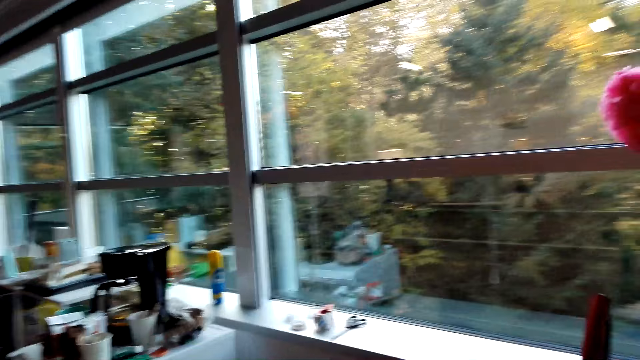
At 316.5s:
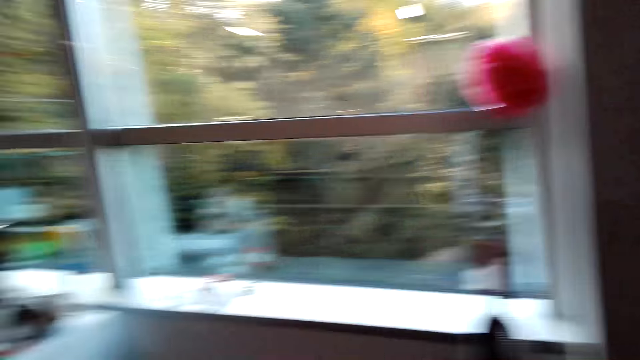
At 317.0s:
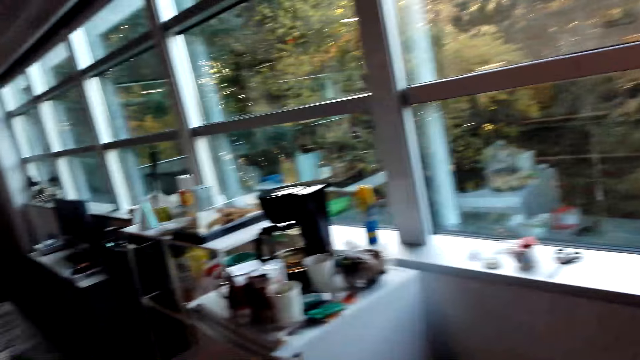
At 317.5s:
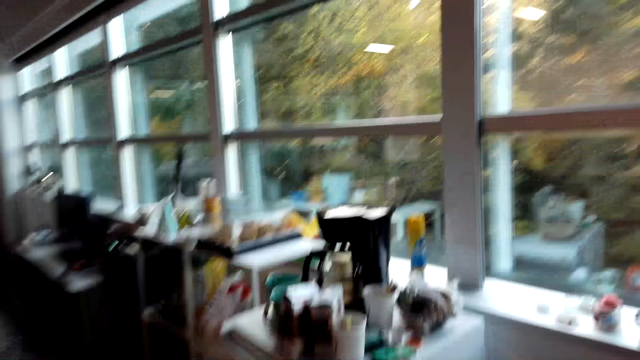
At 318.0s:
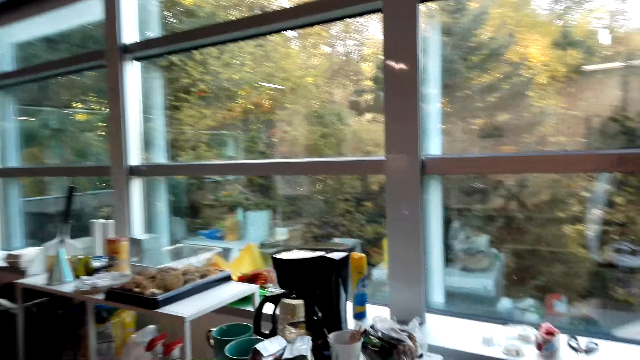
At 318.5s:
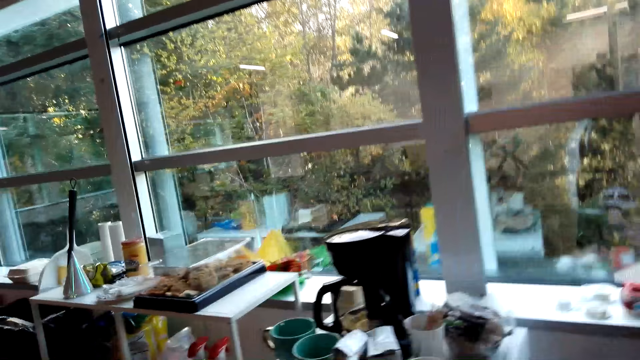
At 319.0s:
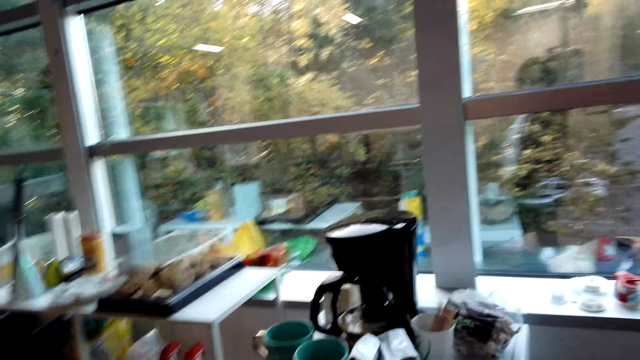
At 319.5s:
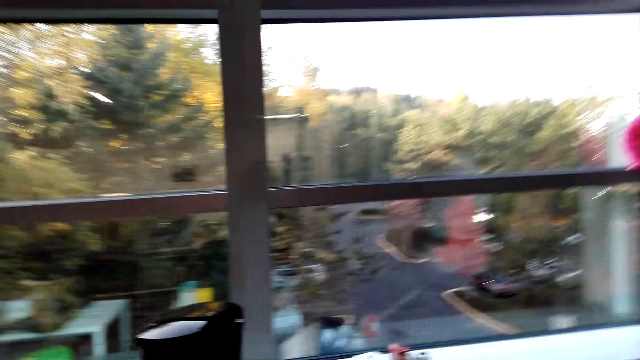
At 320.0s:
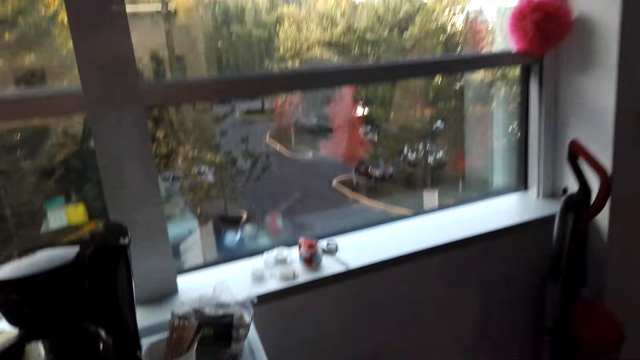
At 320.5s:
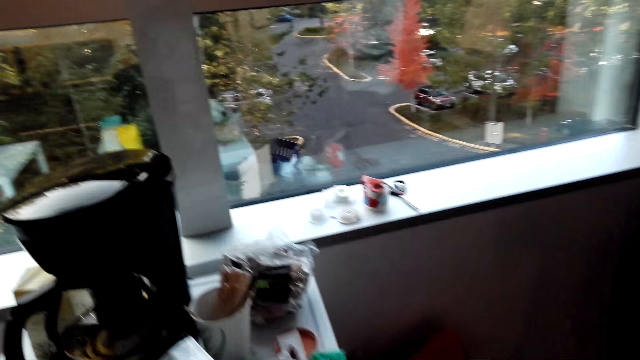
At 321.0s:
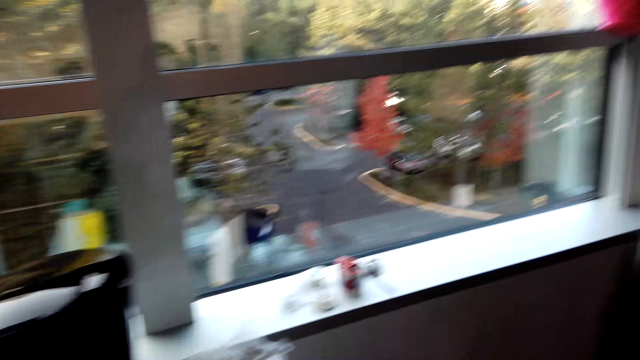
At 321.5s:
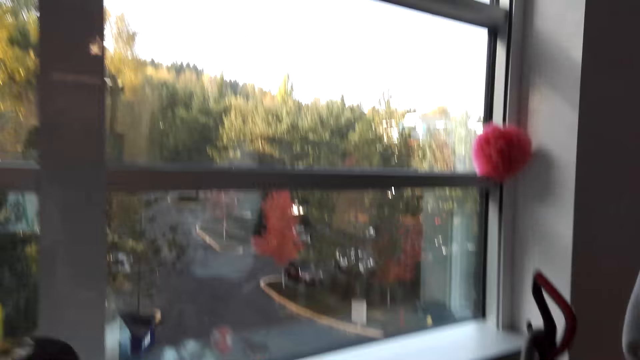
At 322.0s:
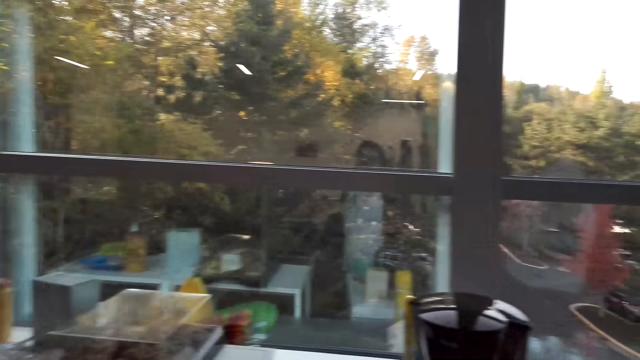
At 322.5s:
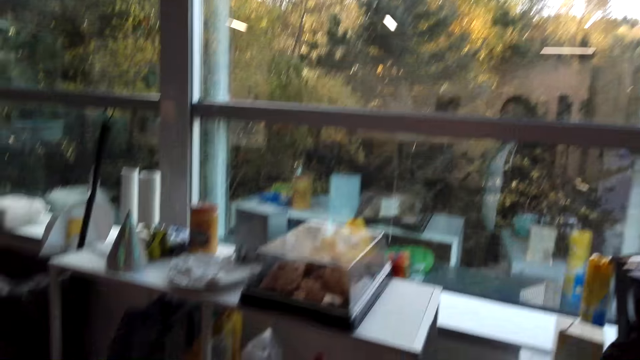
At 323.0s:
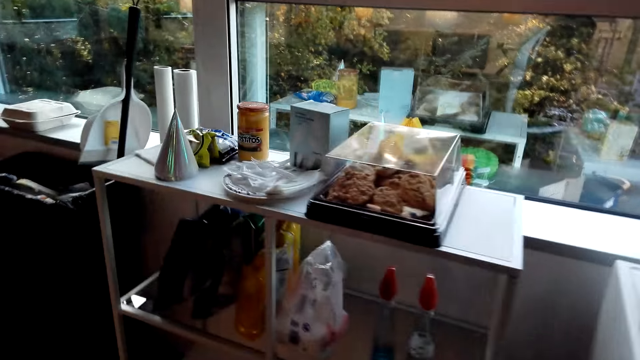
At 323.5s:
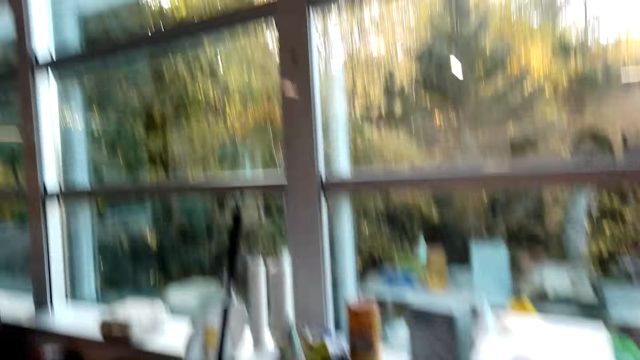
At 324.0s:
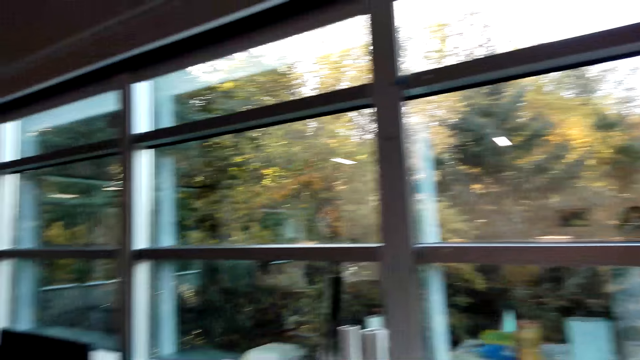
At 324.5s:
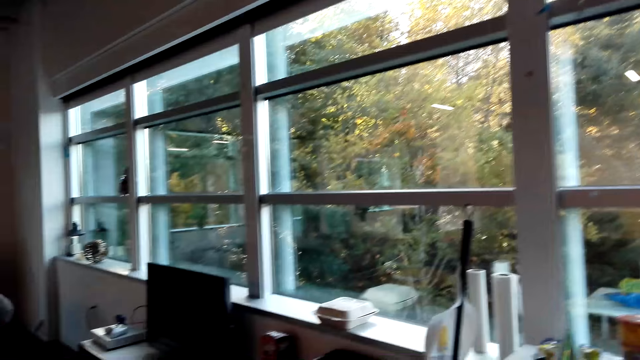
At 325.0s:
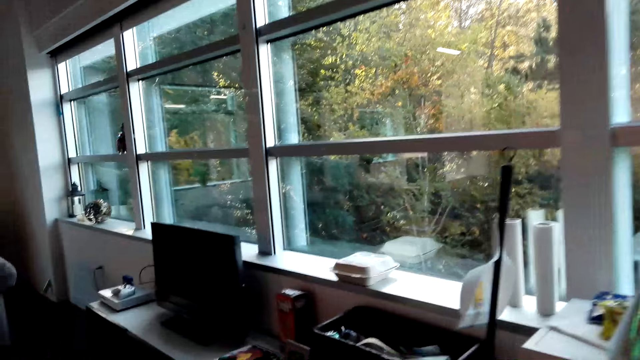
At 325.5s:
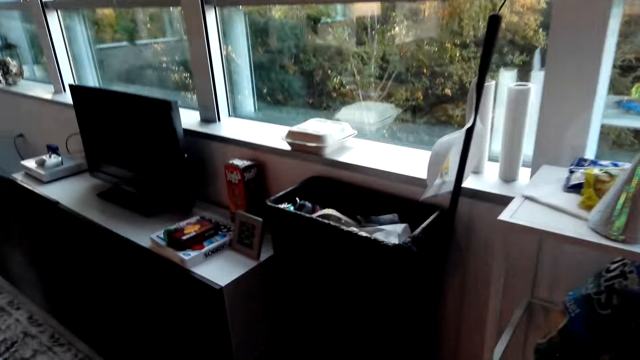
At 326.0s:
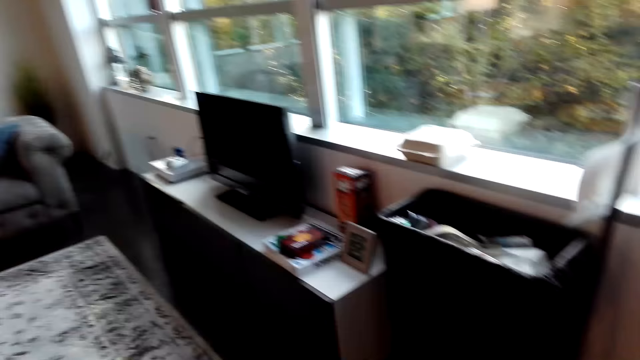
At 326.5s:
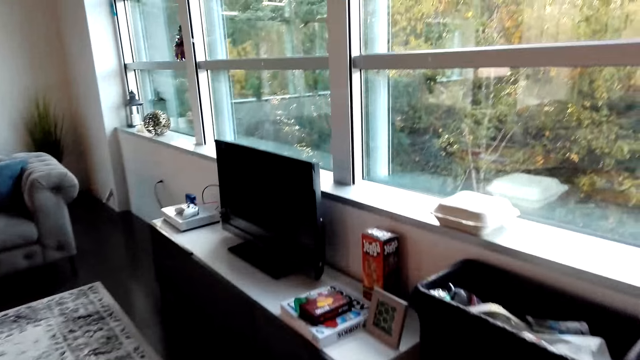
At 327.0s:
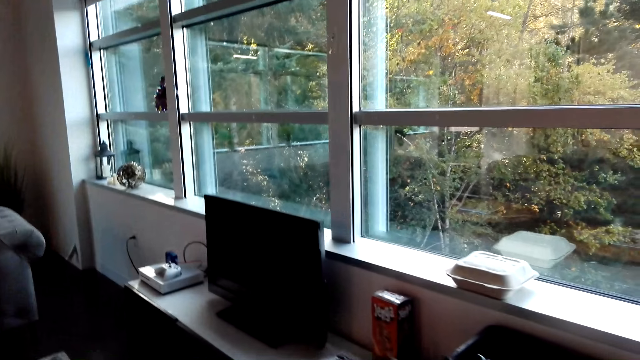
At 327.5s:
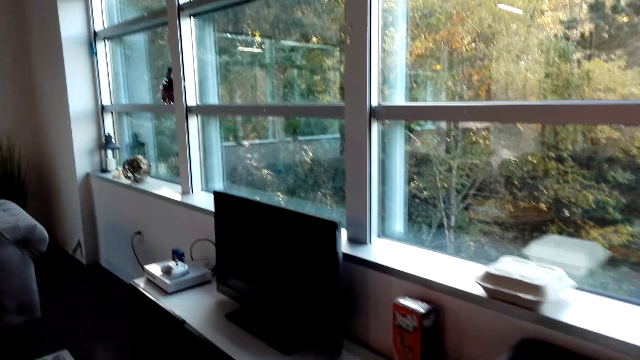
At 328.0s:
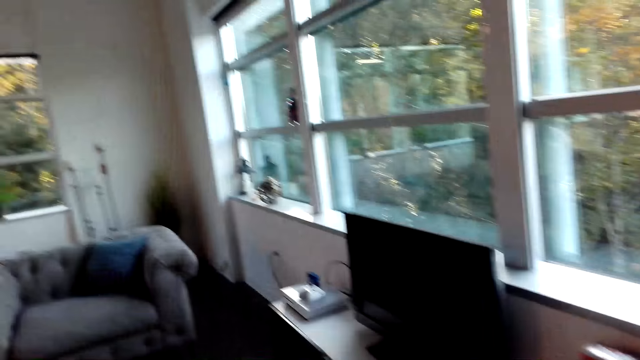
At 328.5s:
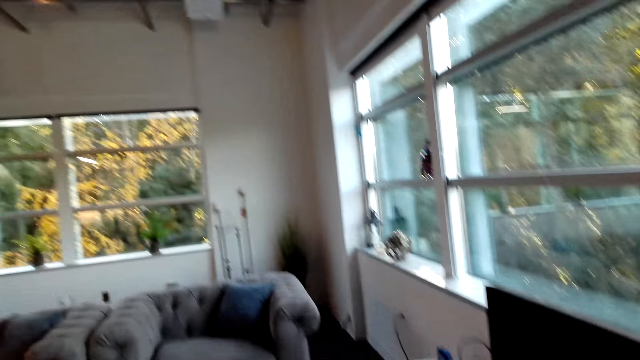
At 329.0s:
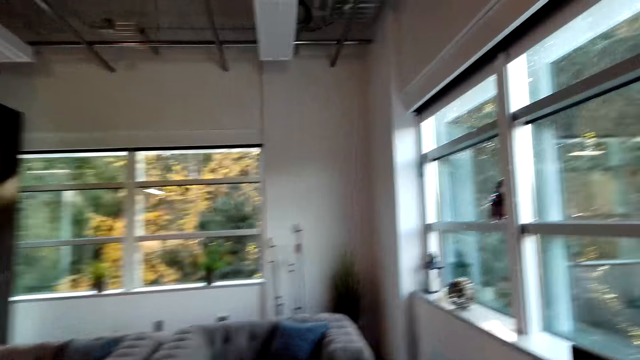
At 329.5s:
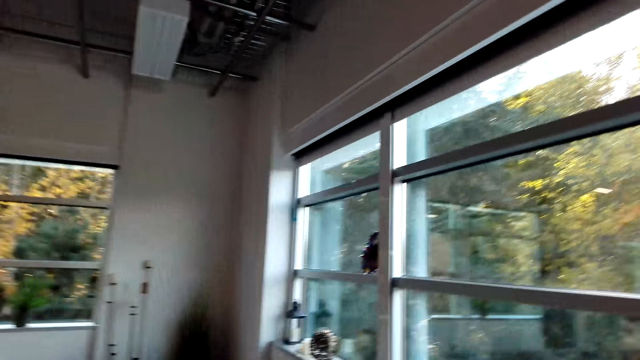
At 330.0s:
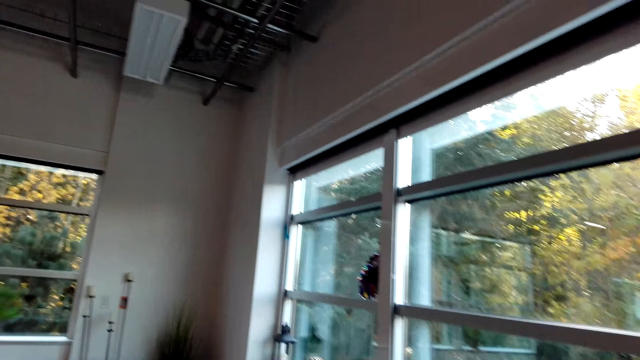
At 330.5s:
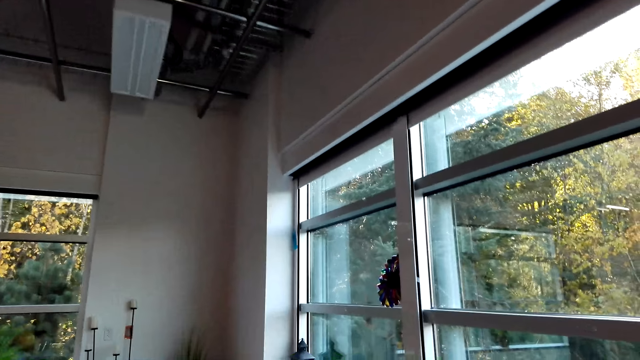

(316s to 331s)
The camera wearer stares at the window. They look around the room. They walk around the apartment.

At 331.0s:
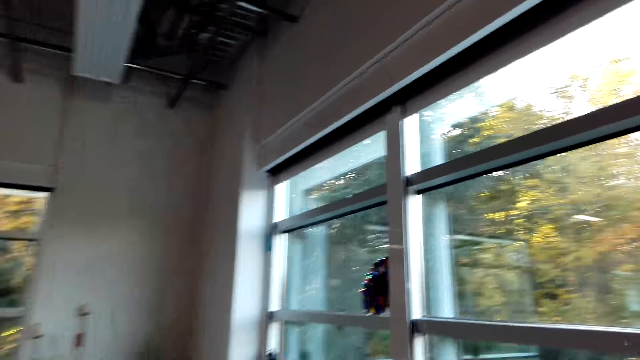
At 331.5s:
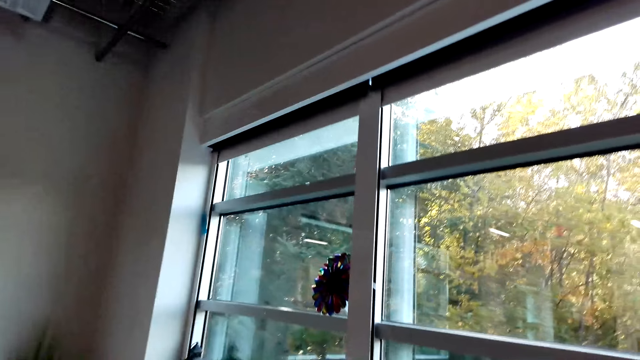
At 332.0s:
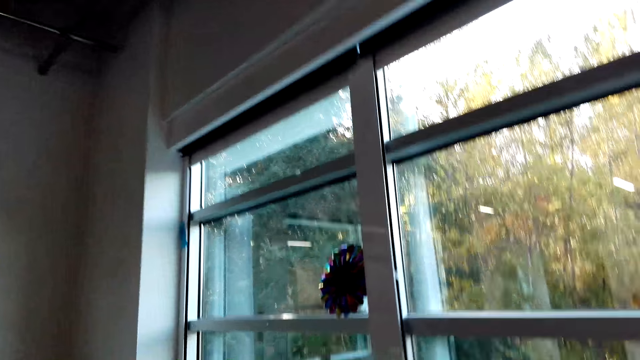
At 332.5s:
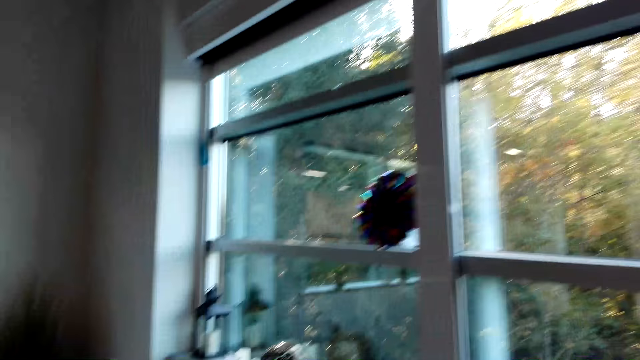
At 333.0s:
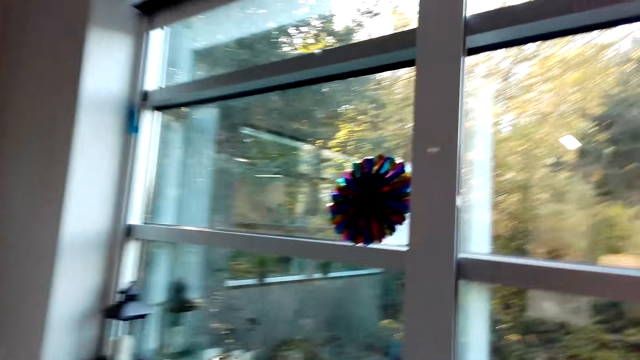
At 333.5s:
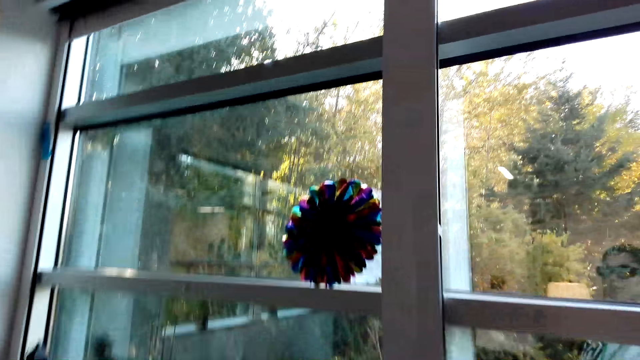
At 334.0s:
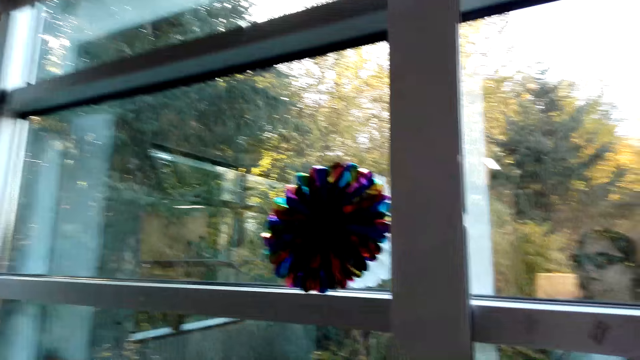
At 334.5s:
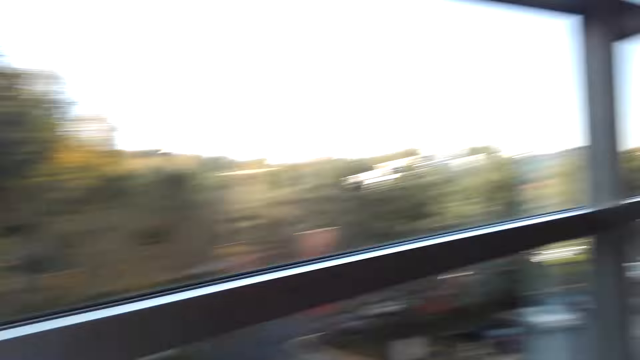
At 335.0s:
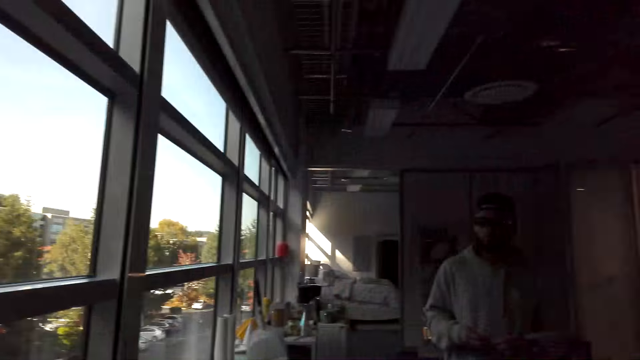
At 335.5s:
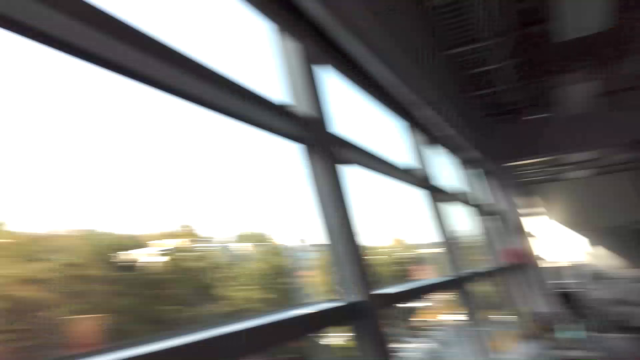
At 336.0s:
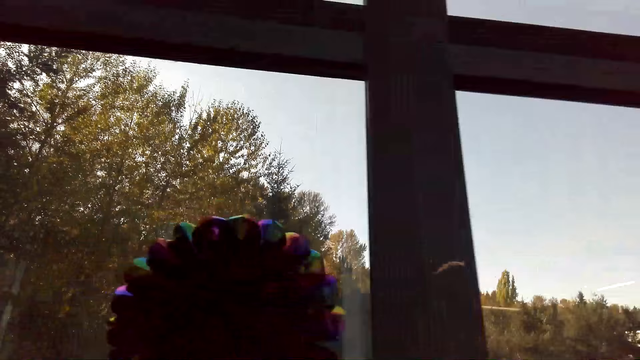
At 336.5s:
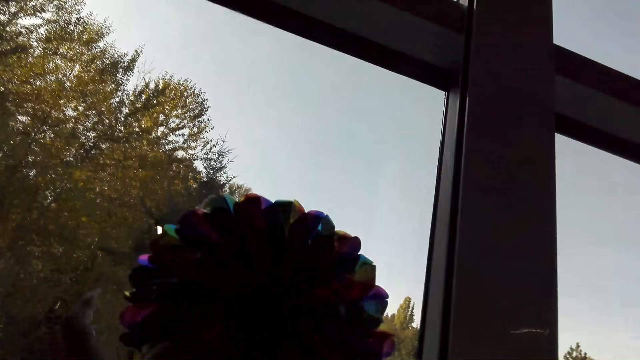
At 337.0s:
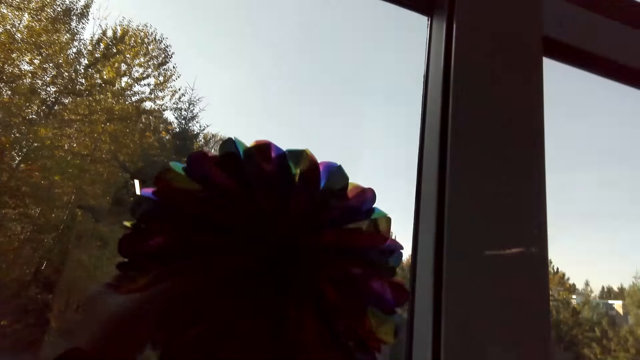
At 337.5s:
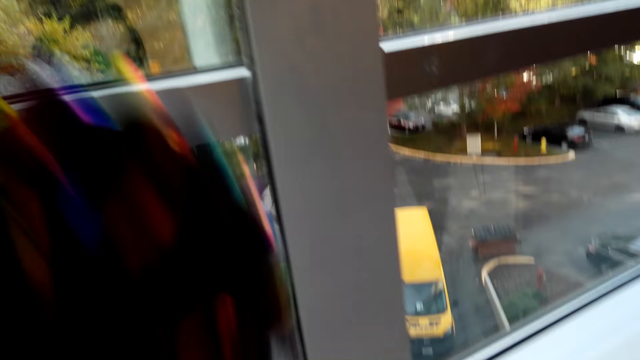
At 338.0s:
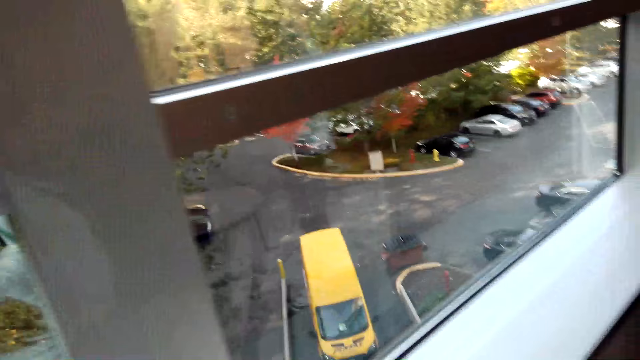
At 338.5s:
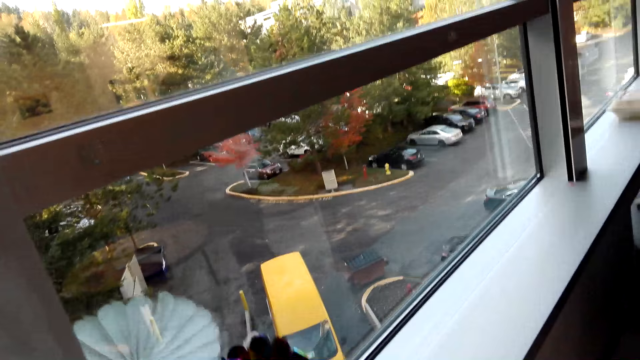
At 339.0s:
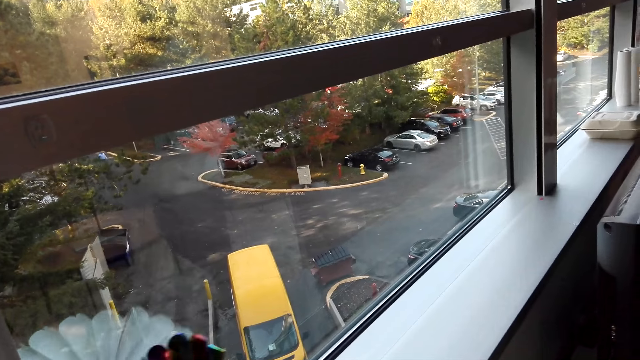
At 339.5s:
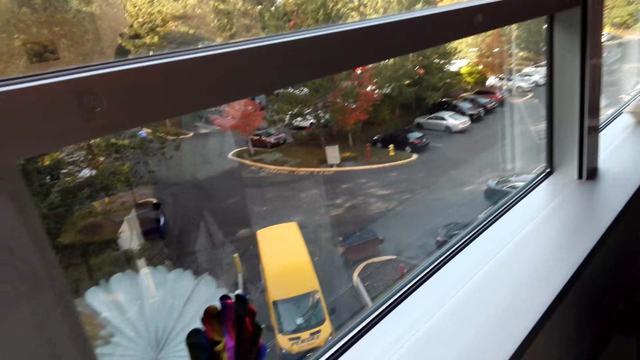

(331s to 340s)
The camera wearer looks around the apartment. They pick up the decoration.
